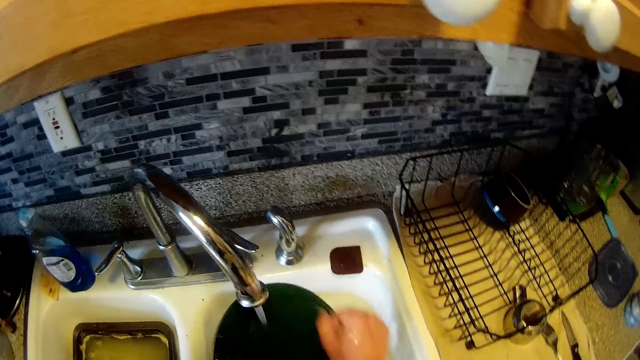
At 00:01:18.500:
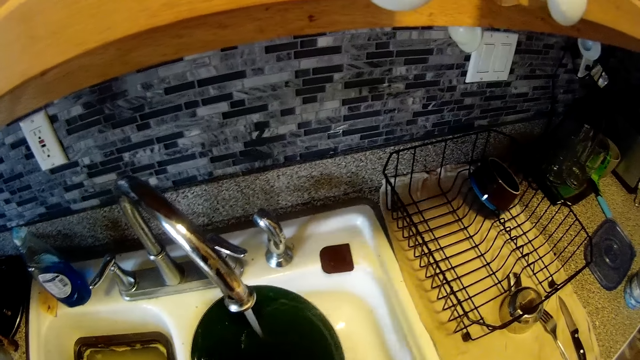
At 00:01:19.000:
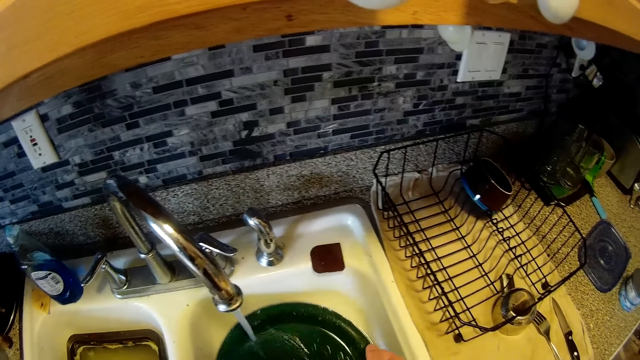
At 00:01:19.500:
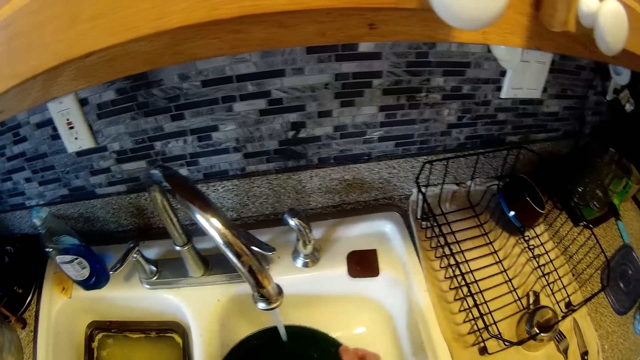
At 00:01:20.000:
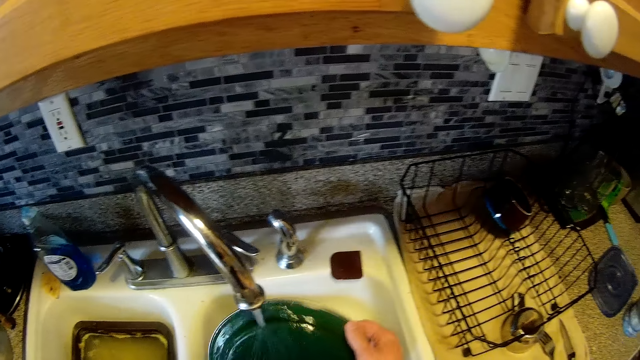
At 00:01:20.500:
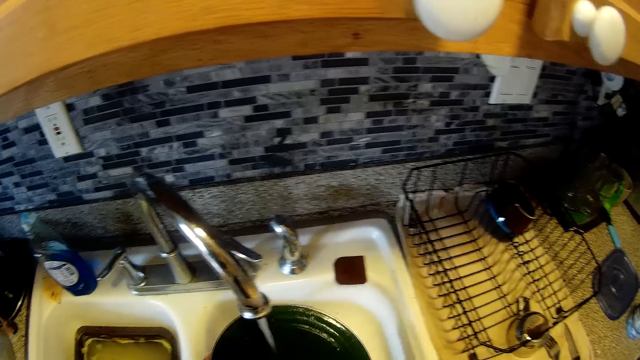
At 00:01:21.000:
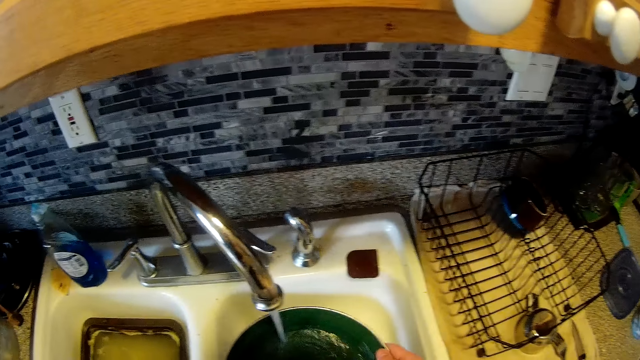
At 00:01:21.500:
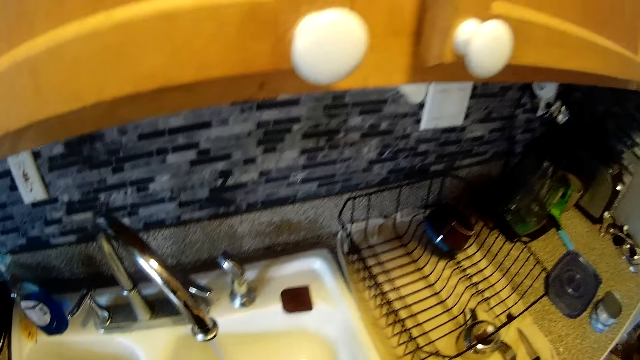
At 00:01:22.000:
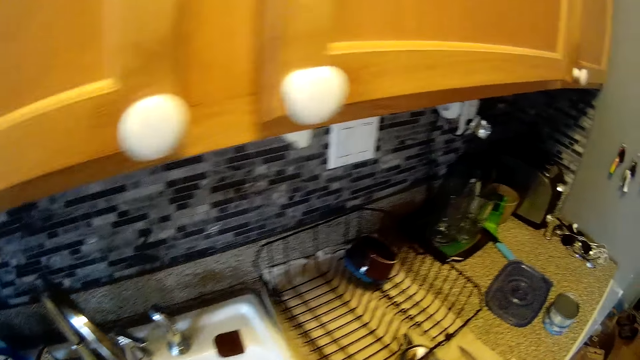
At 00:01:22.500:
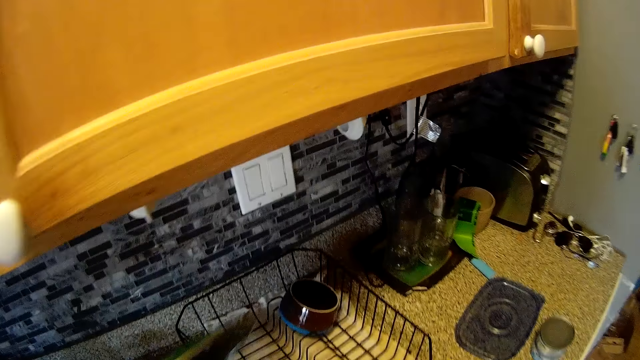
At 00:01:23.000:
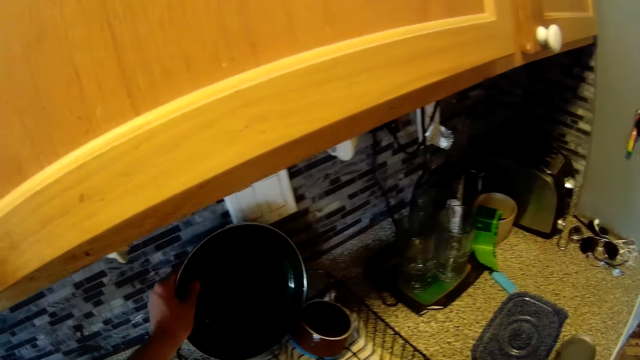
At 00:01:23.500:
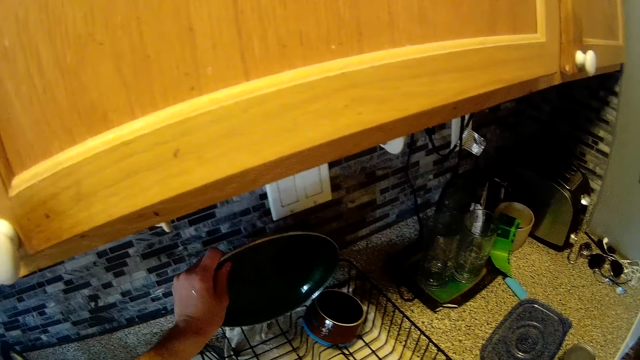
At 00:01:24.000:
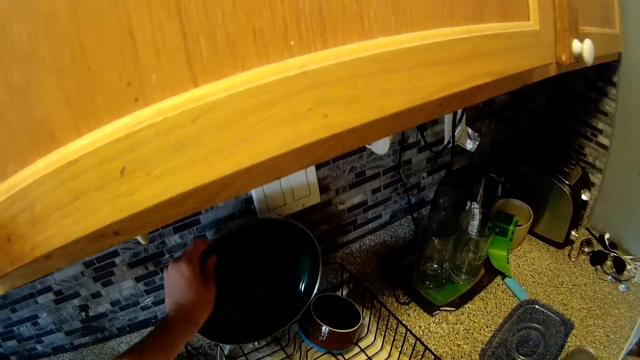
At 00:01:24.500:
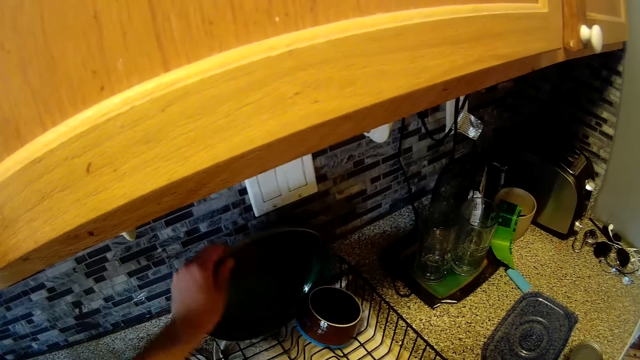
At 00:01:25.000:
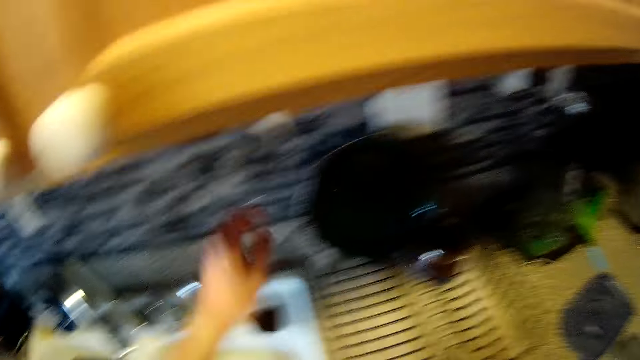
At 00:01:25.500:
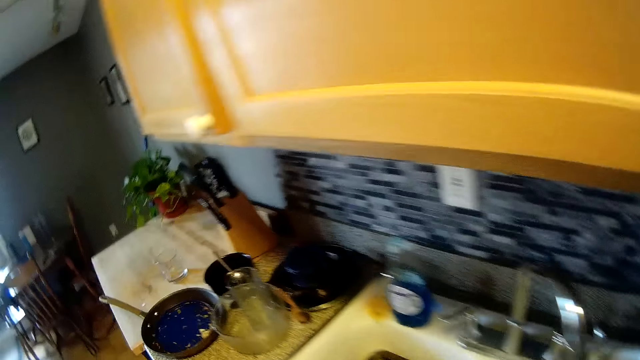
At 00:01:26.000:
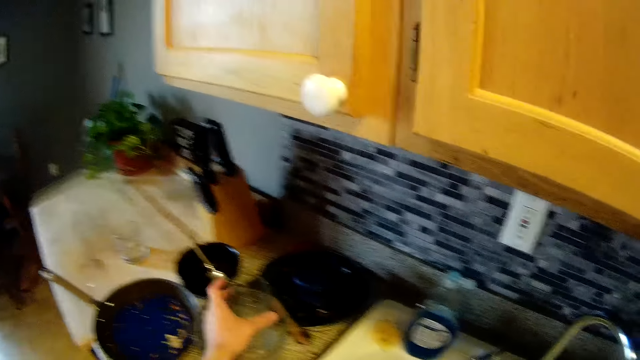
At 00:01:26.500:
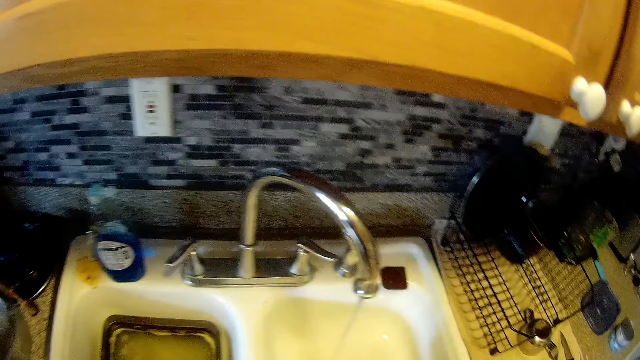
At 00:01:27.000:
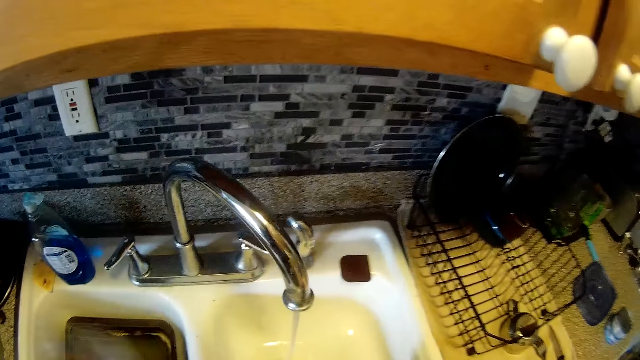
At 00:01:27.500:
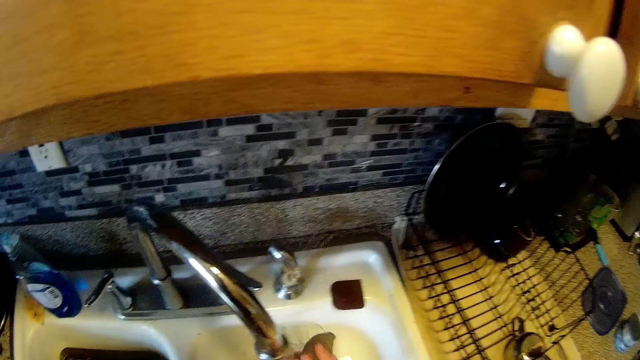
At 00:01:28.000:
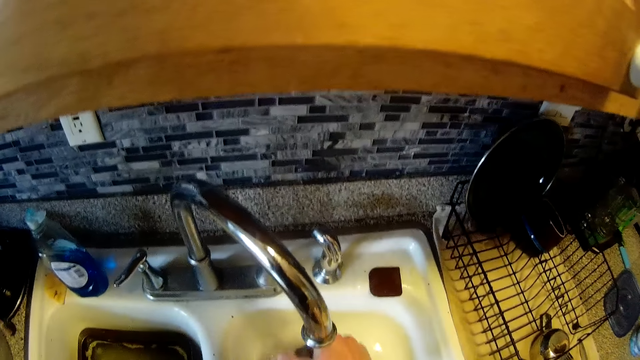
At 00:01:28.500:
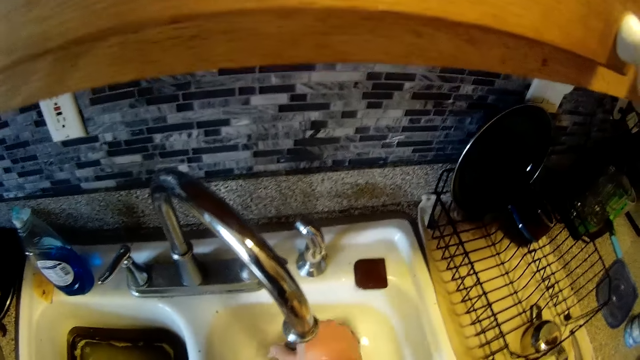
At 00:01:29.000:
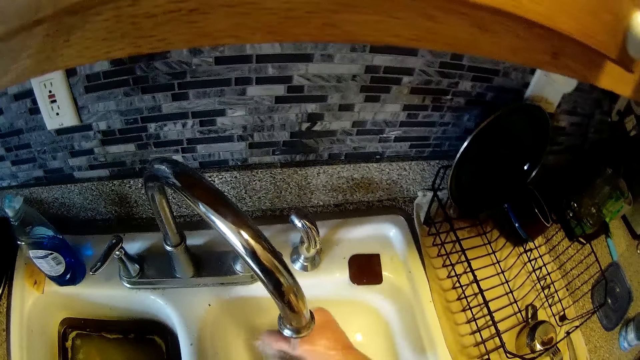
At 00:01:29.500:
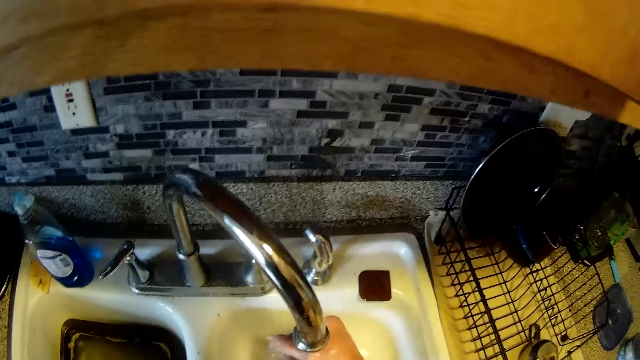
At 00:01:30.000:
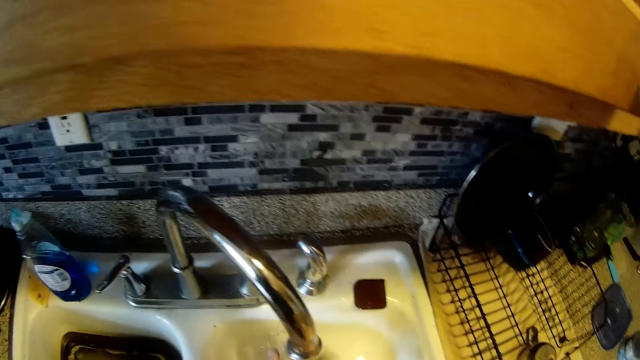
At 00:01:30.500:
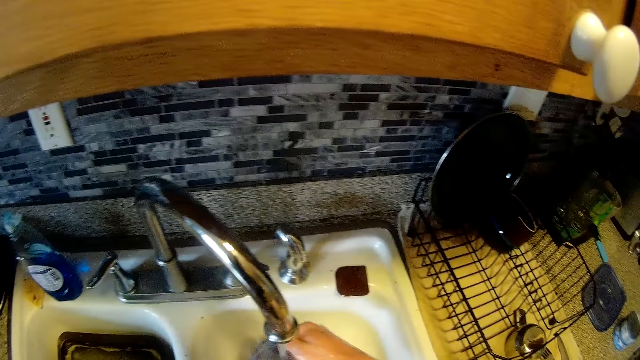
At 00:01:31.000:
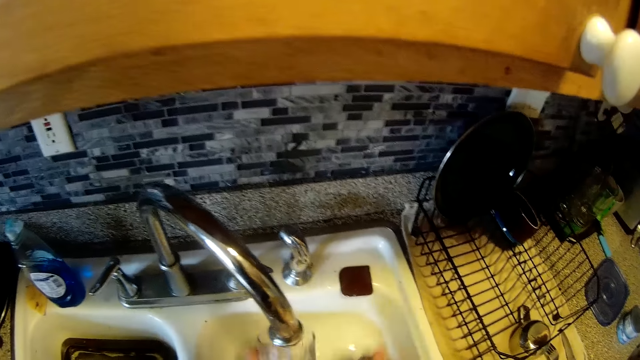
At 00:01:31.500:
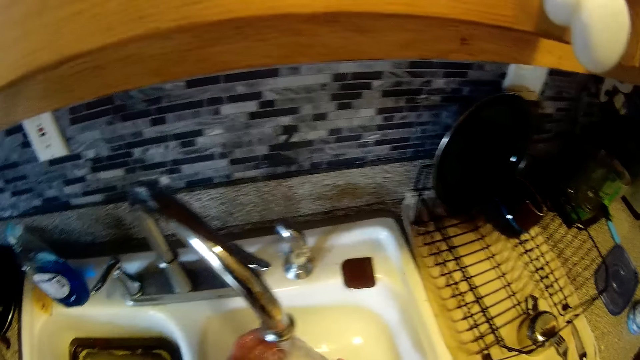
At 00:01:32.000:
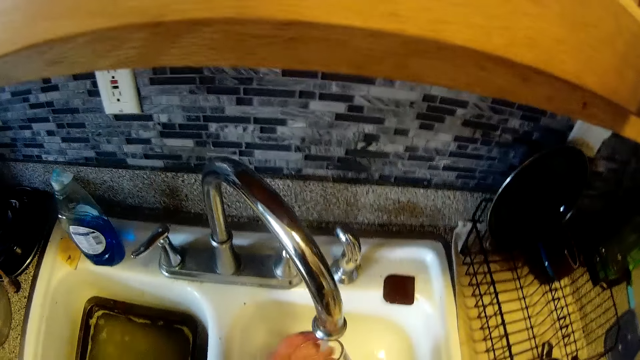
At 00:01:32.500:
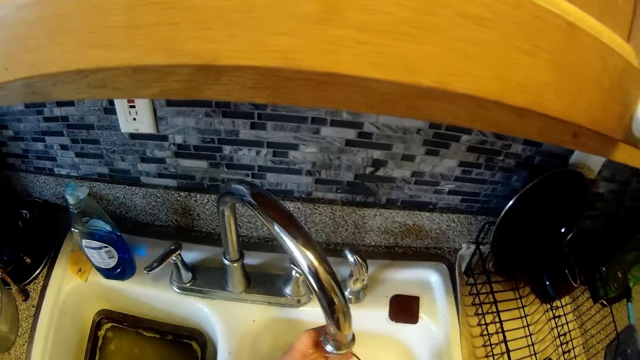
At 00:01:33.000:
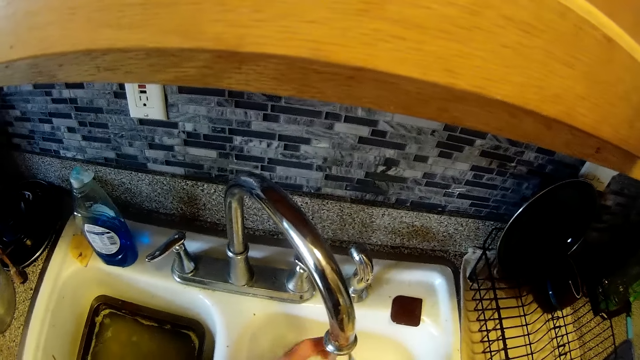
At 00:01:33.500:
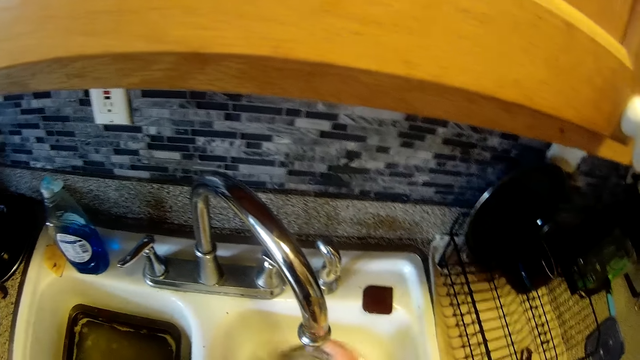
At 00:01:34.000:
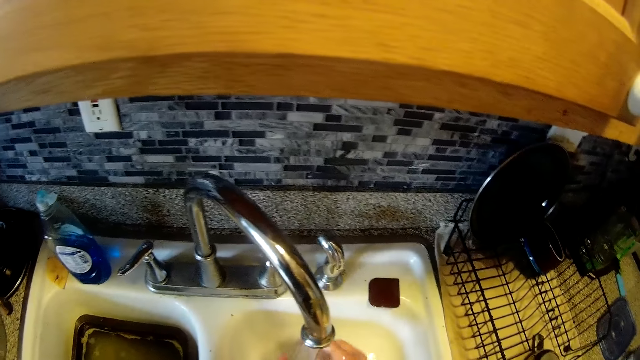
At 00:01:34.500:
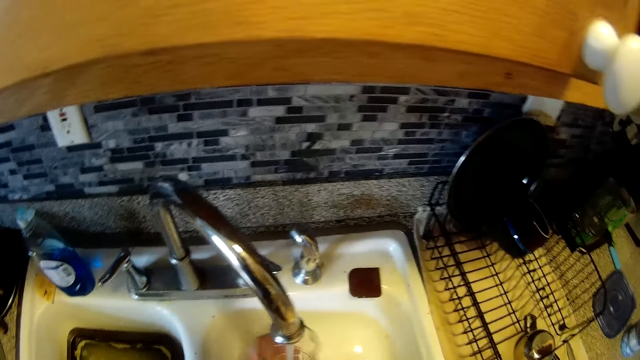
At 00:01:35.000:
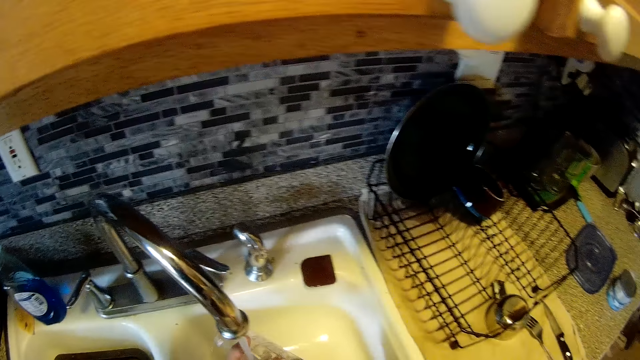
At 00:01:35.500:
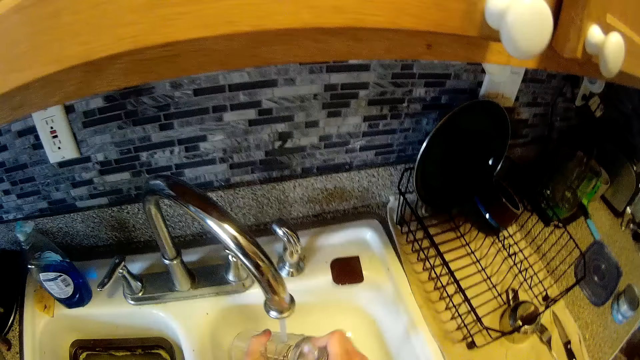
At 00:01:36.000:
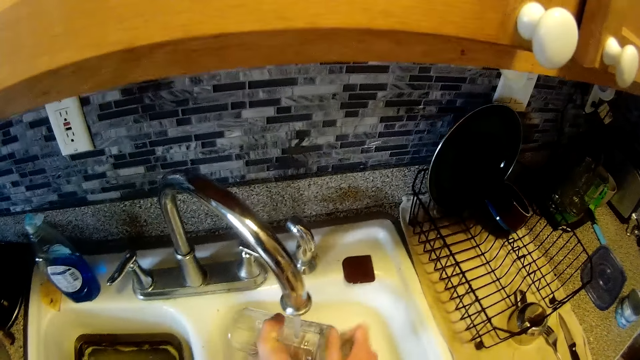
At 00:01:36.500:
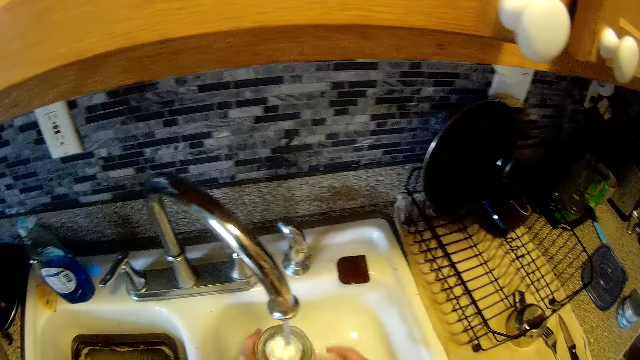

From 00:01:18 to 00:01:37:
The camera wearer rinses the plate. He places the plate in a plate rack with his left hand. He picks the cup or glass of water in the plate on the slab with his left hand. He washes the cup in the sink with the sponge in both hands. He drops the sponge in the sink. He rinses the glass of water.

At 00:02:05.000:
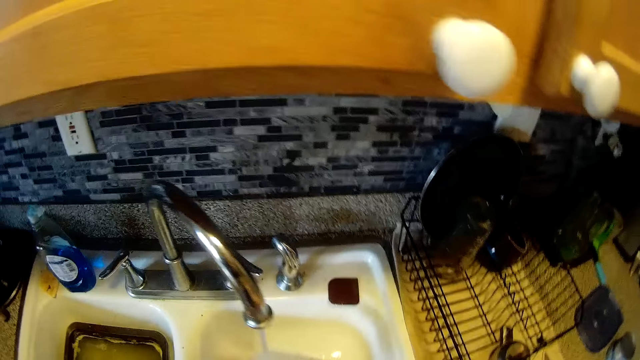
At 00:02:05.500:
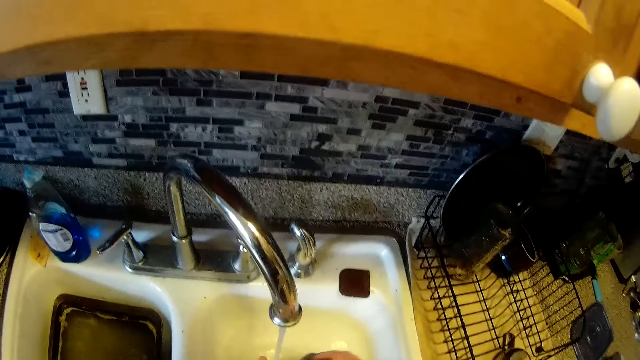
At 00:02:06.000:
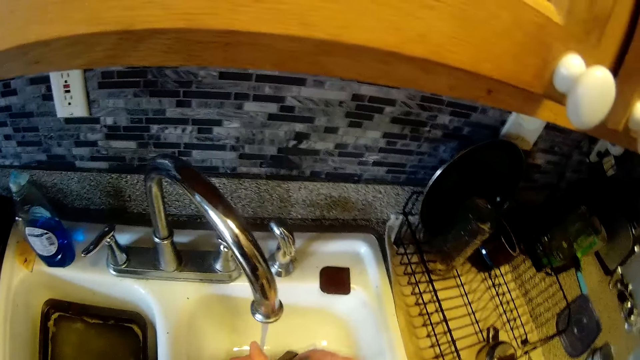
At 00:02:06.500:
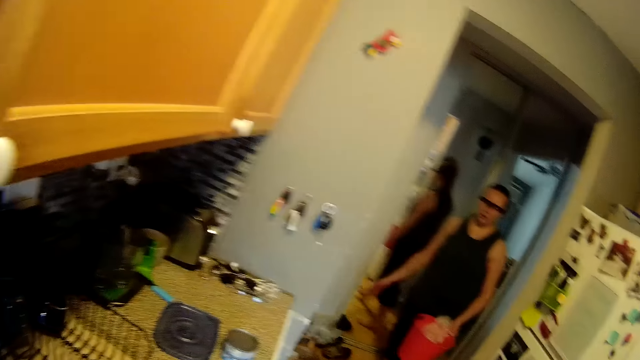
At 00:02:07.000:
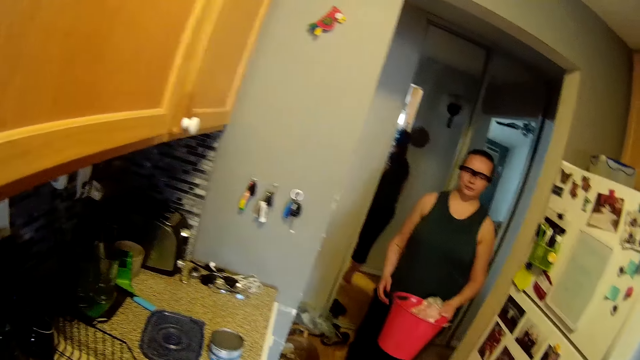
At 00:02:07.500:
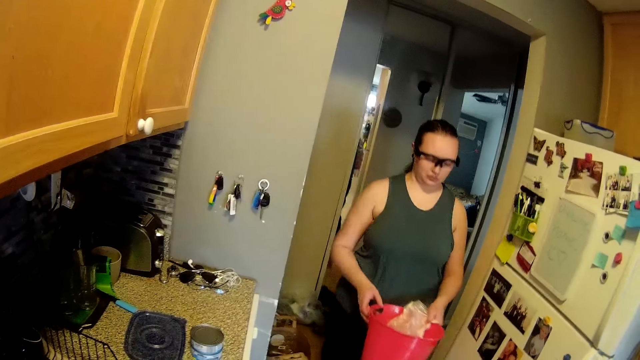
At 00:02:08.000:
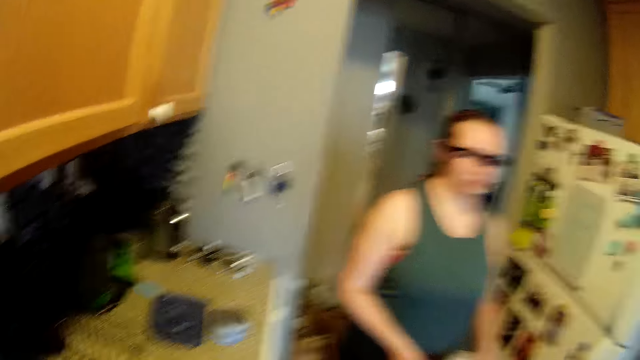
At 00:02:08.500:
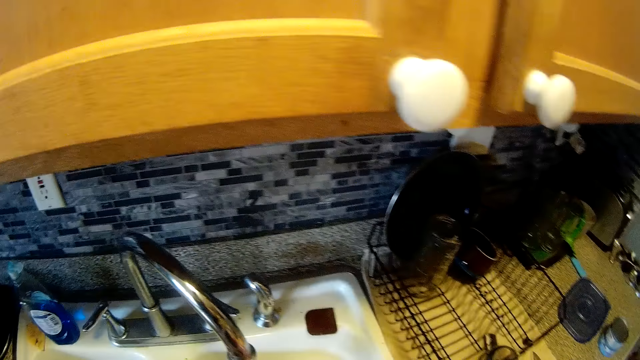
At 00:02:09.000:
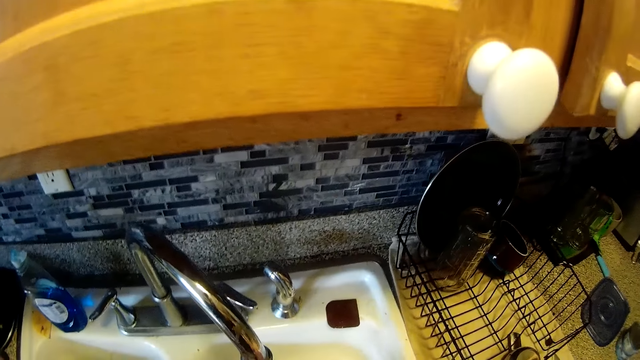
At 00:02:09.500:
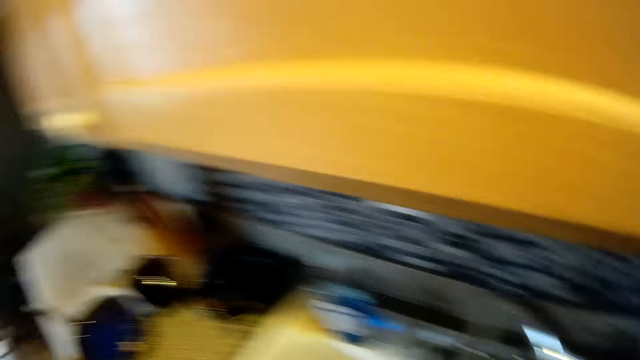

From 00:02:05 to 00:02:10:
The woman drops a pack on the floor with her right hand. The camera wearer stares at the woman. The woman holds a bucket with both hands and walks in the kitchen. The camera wearer rinses the bowl.
